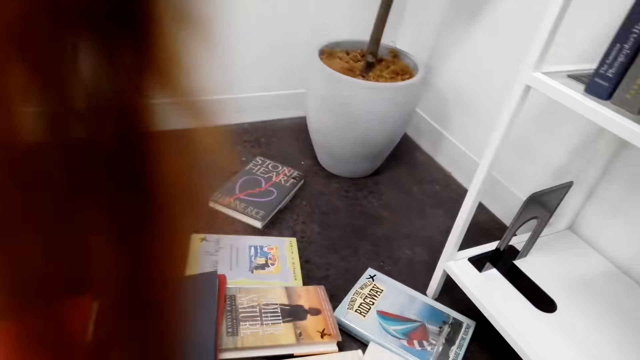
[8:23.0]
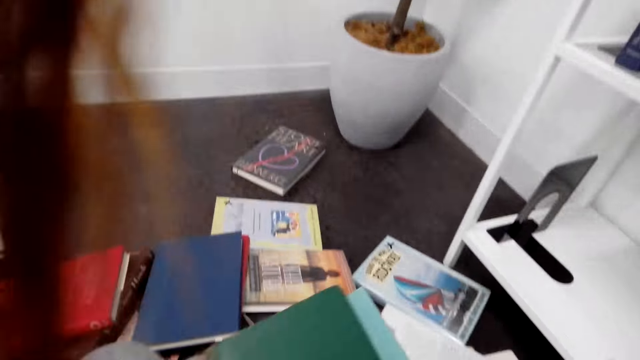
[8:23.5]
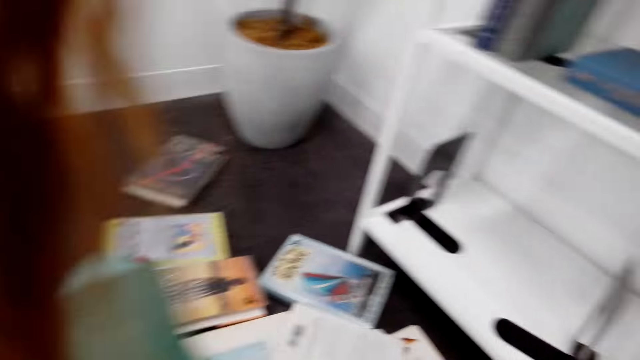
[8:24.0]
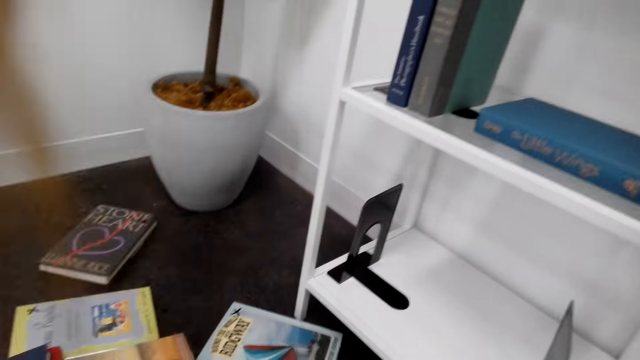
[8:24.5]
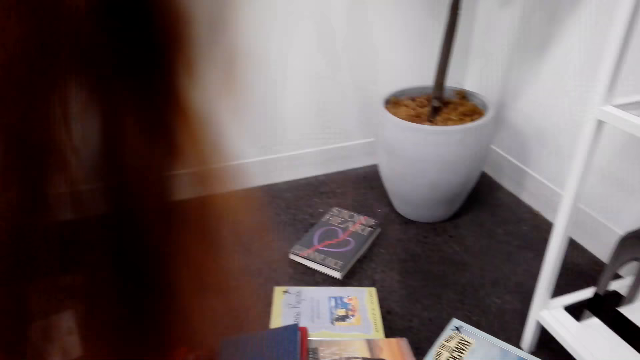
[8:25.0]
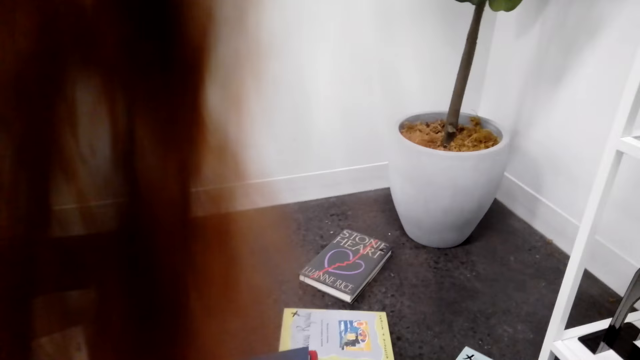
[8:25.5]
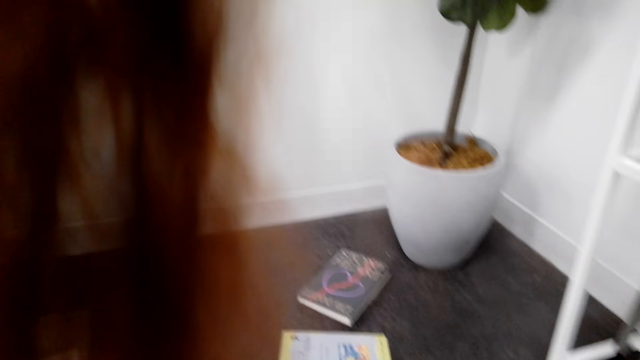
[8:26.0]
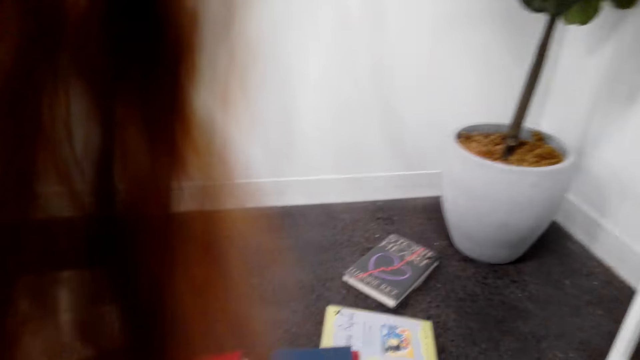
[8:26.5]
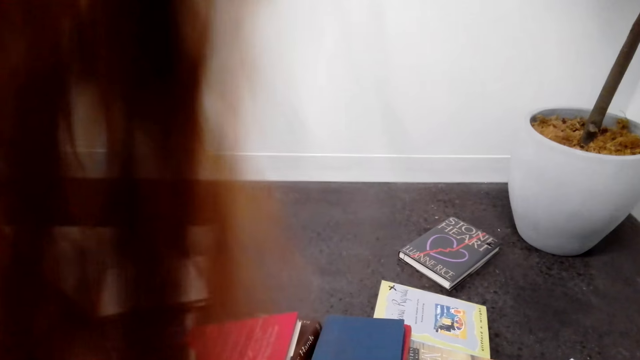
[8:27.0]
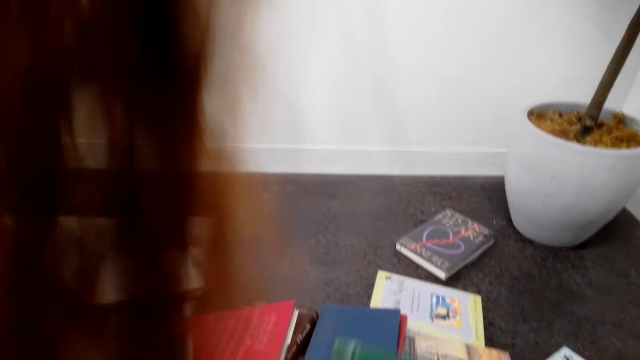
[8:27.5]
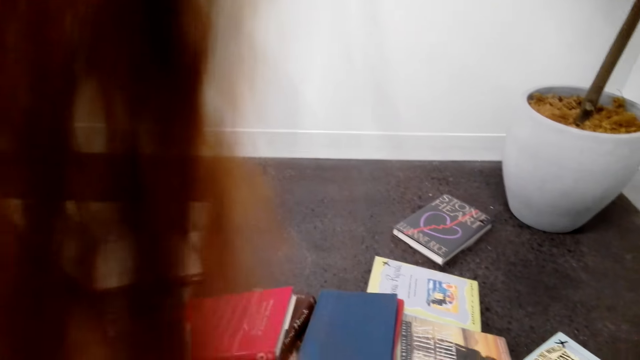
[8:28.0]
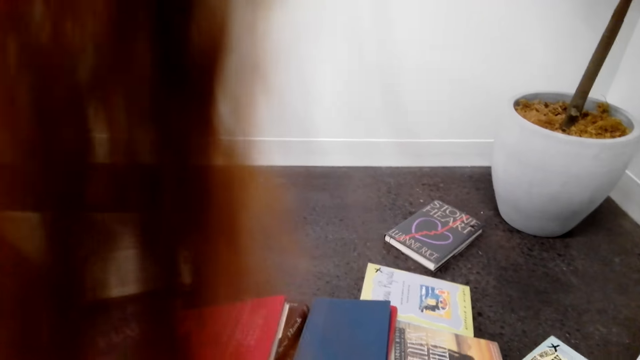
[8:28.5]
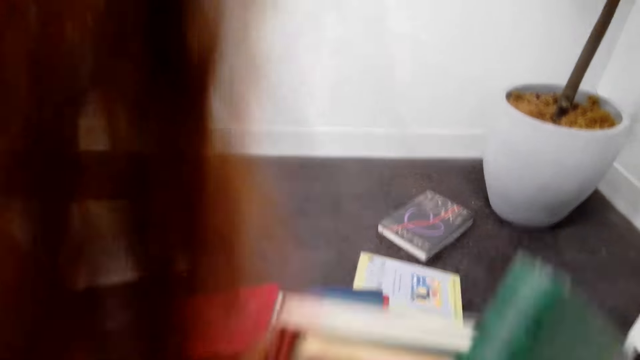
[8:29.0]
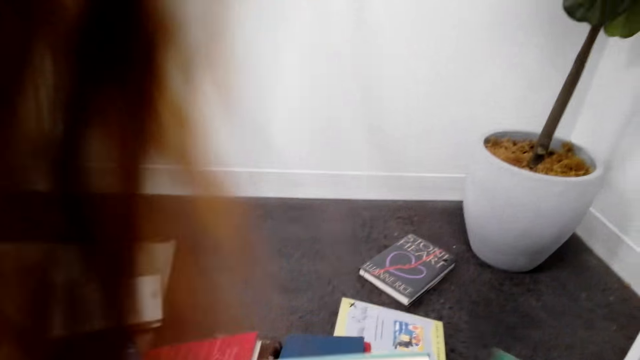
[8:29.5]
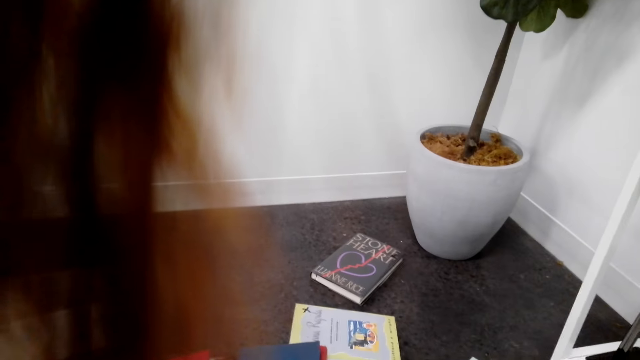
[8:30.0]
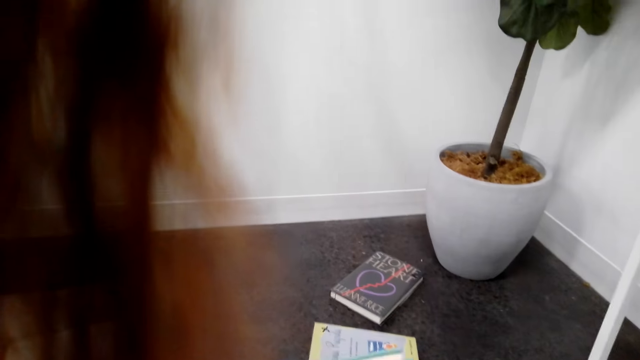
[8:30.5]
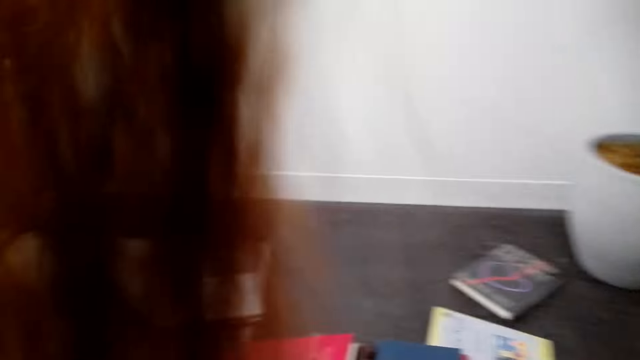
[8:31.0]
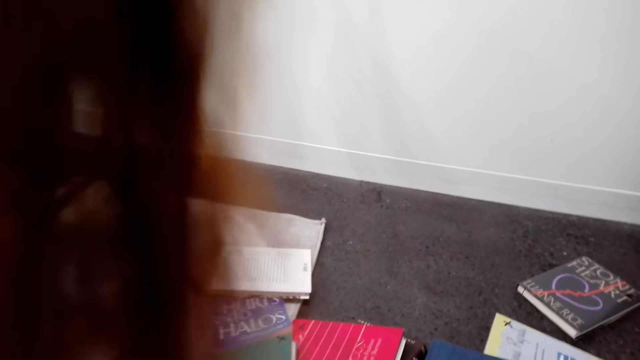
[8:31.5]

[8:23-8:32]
The camera wearer takes the book on the floor. They open the book.

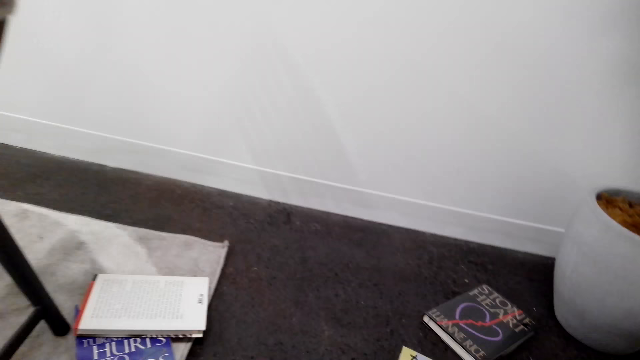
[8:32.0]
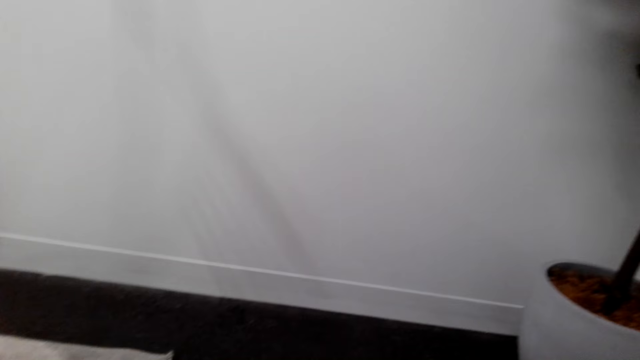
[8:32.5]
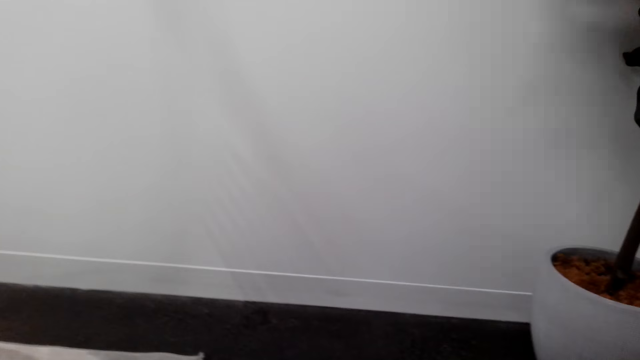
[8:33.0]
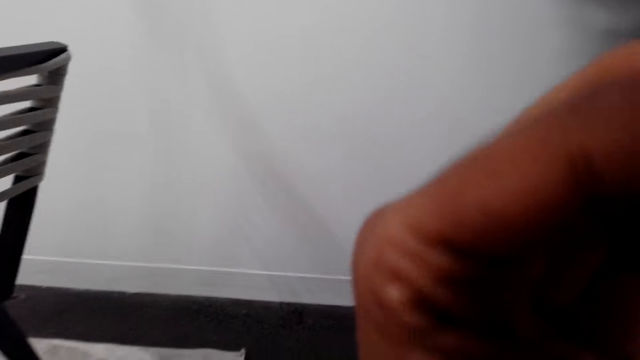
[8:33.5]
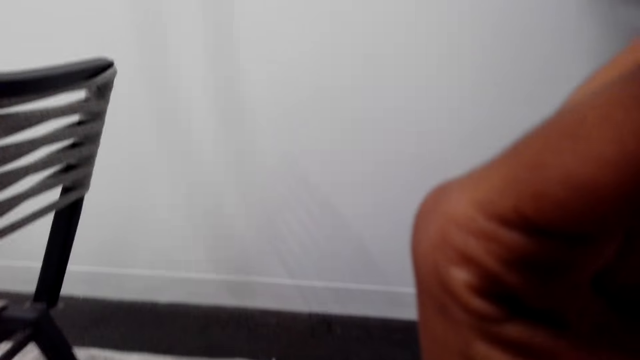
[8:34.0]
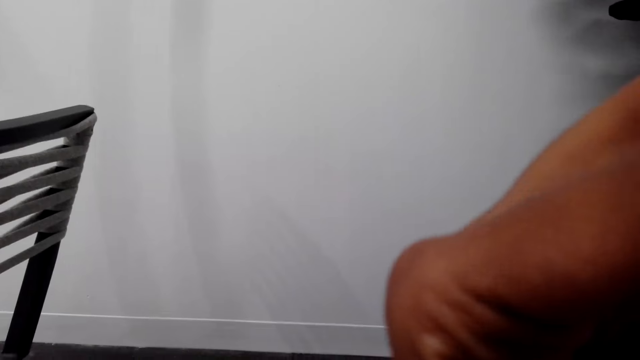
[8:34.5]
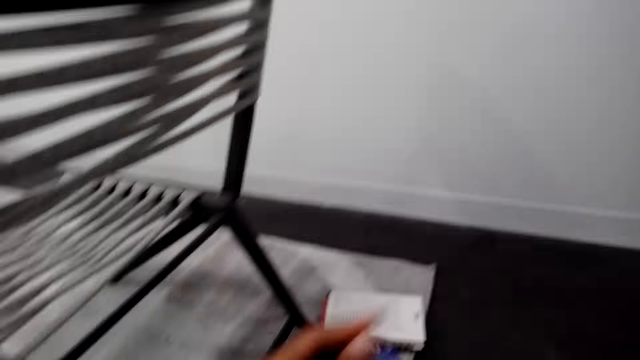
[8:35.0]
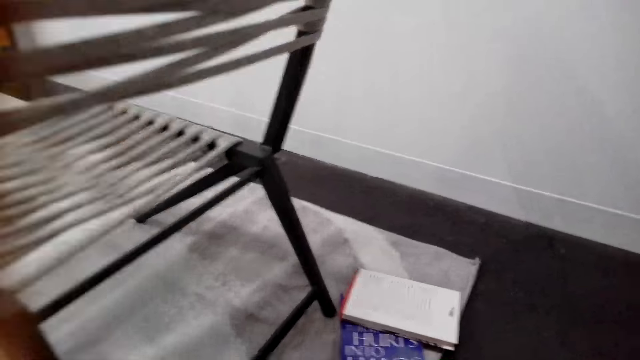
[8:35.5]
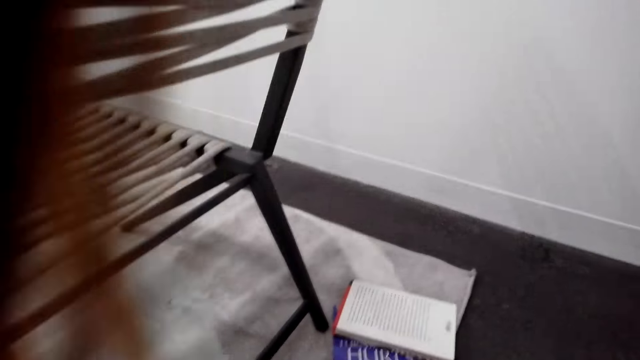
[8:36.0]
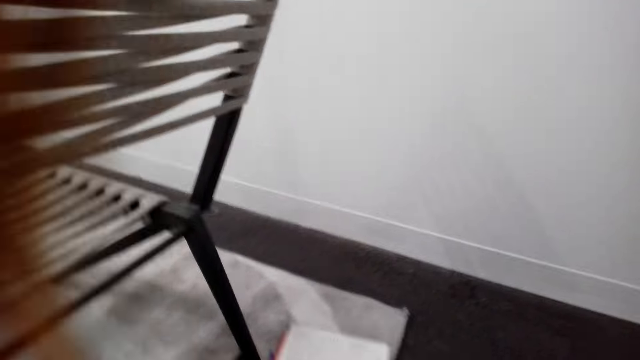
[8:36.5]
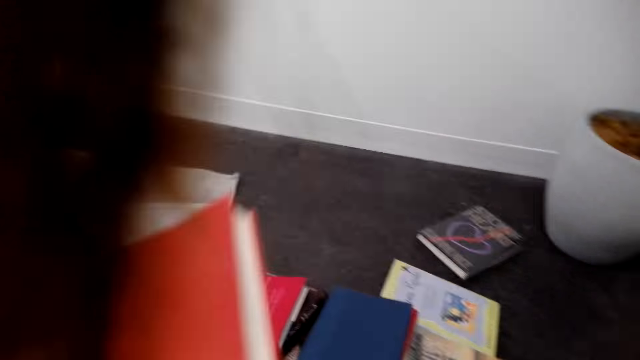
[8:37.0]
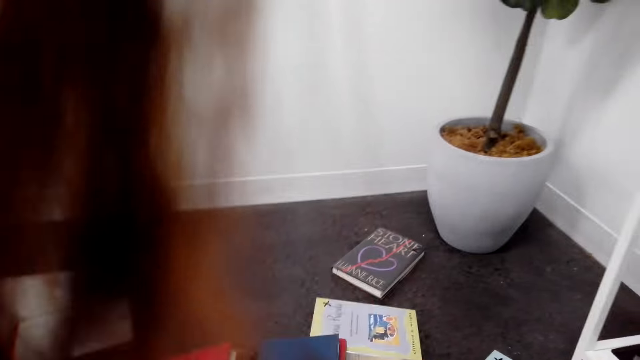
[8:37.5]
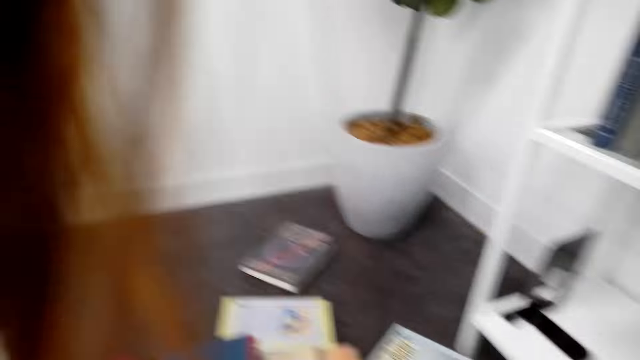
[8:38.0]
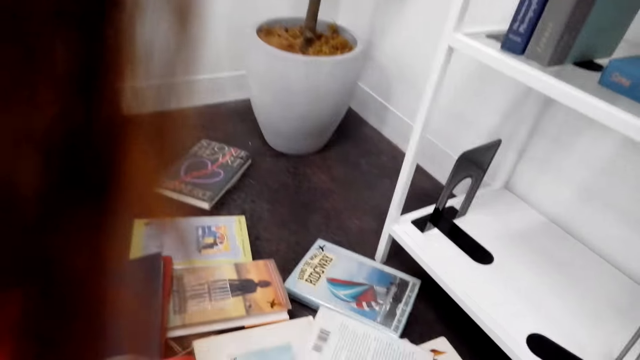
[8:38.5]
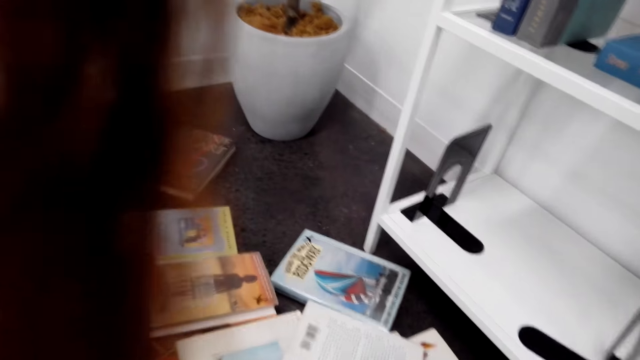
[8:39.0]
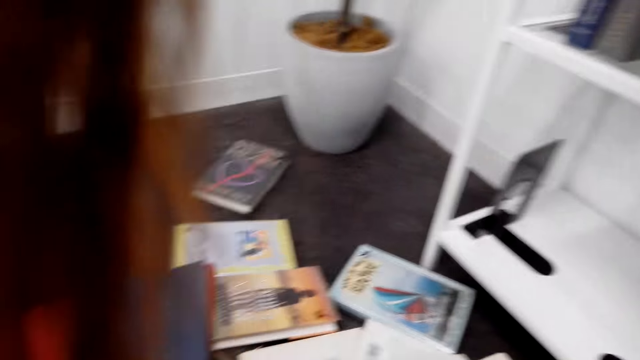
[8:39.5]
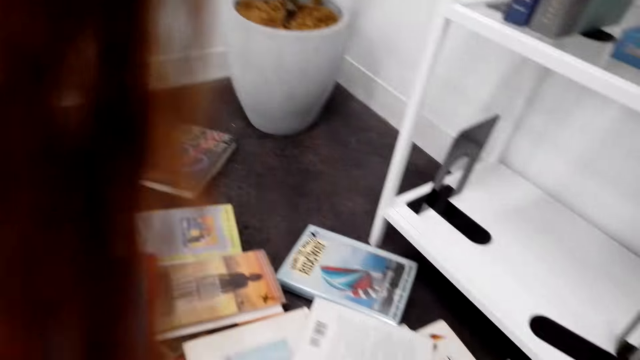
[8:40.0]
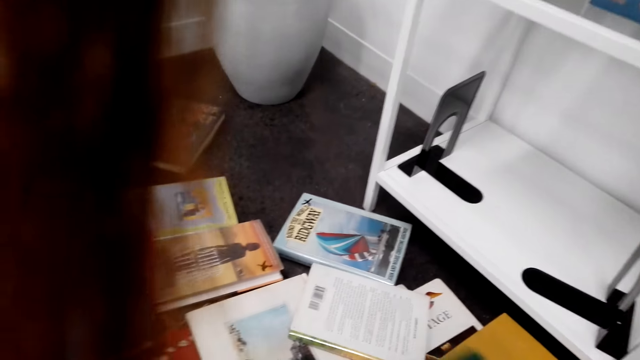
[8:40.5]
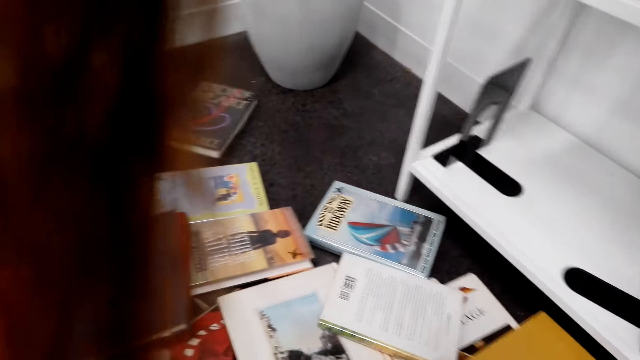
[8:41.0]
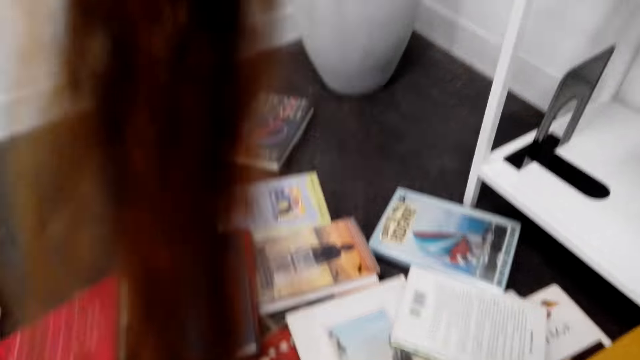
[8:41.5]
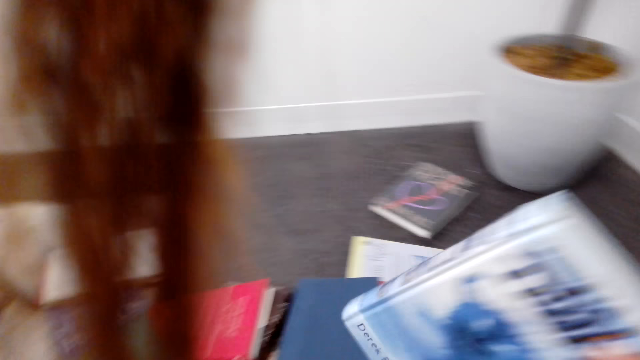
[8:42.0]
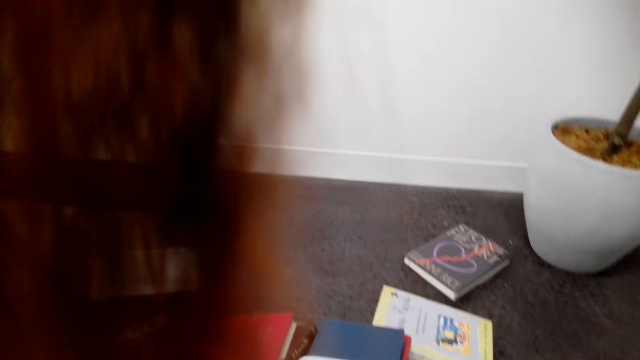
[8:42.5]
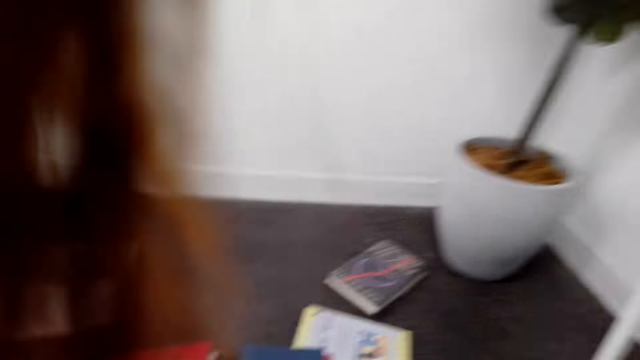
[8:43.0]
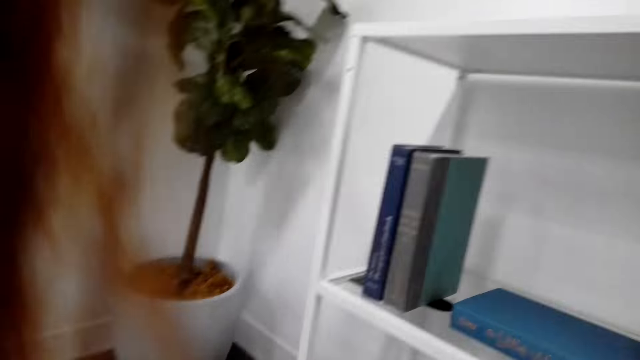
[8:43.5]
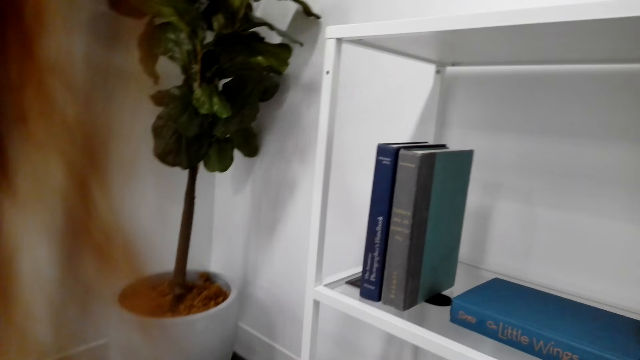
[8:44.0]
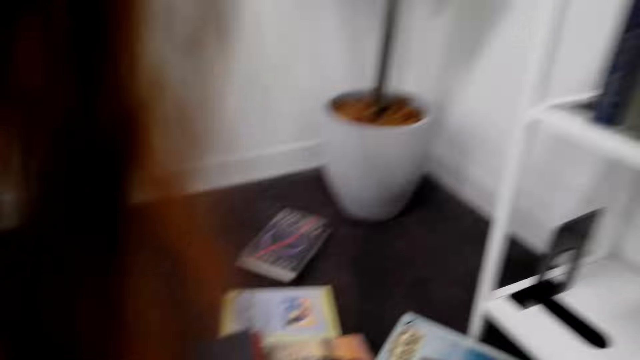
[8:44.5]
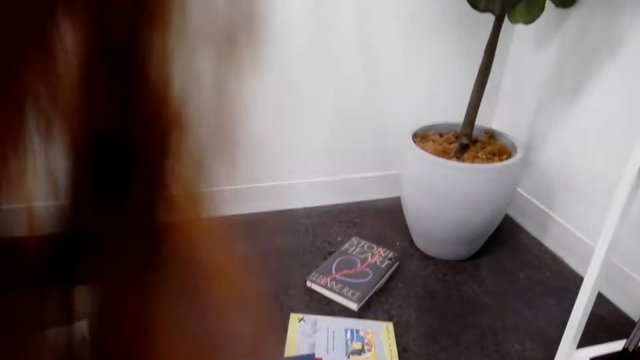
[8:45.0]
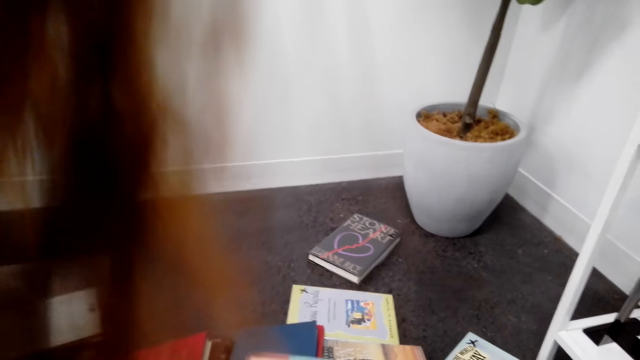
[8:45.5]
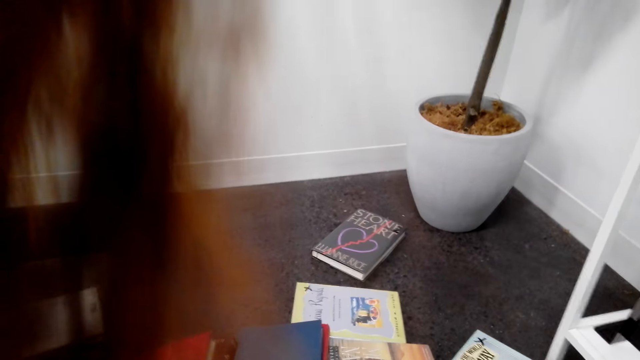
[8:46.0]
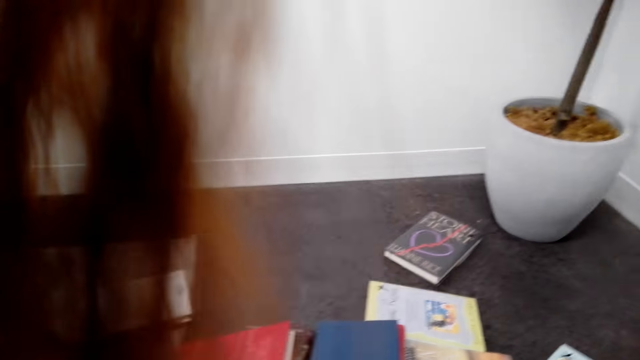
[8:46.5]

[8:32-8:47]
The camera wearer adjusts the camera. He scratches his face. He puts down his hand. He picks up the book. He arranges the book on the floor. He puts down the book. He peruses the book.
